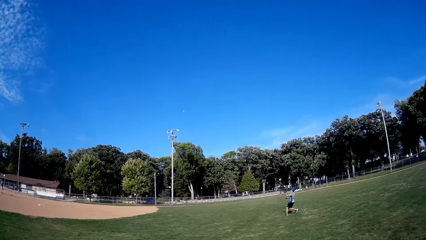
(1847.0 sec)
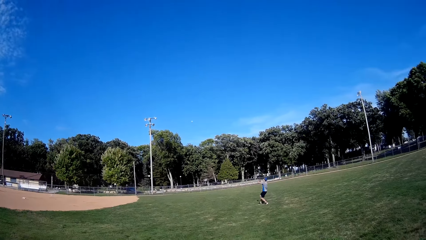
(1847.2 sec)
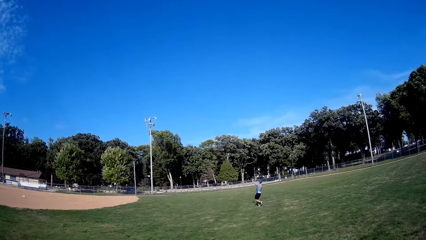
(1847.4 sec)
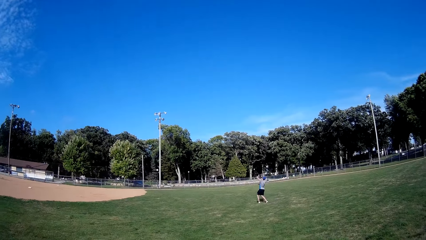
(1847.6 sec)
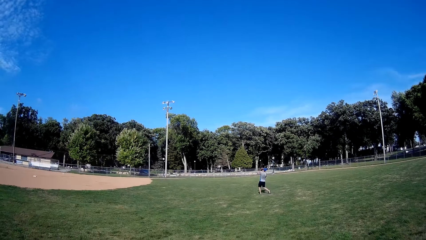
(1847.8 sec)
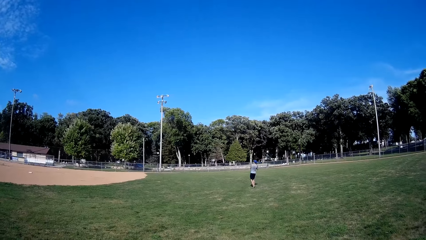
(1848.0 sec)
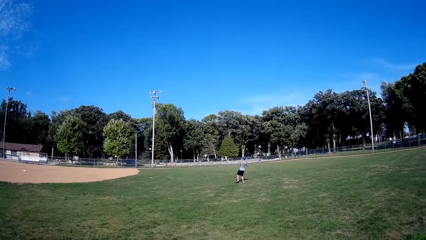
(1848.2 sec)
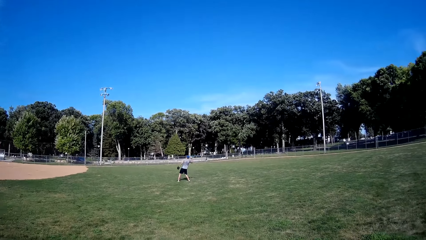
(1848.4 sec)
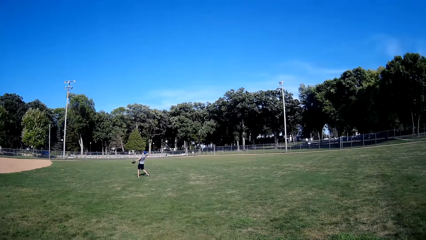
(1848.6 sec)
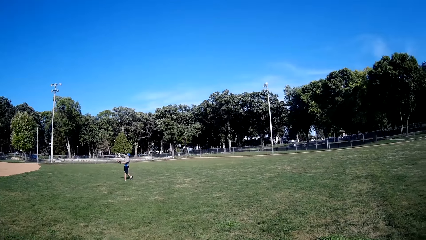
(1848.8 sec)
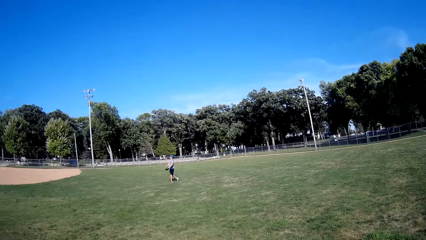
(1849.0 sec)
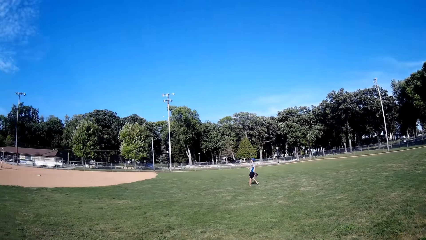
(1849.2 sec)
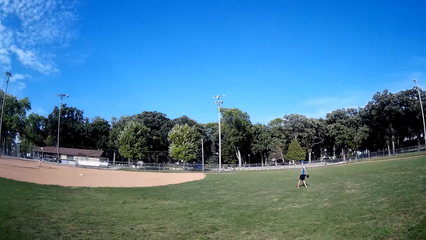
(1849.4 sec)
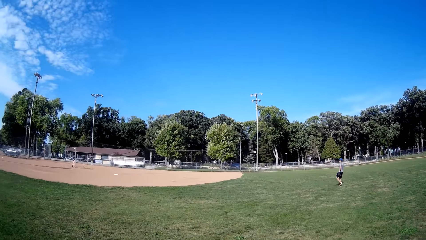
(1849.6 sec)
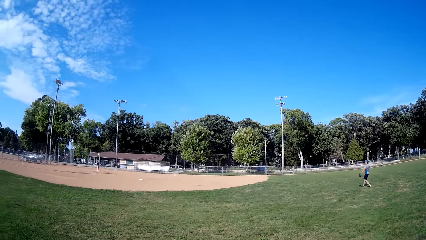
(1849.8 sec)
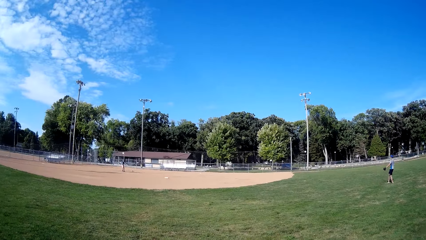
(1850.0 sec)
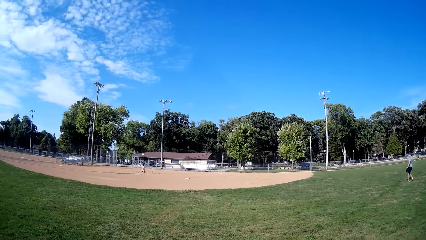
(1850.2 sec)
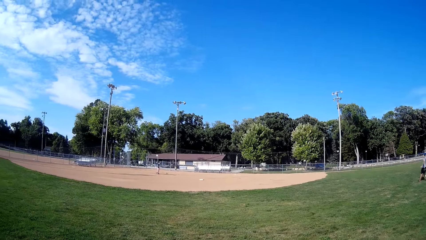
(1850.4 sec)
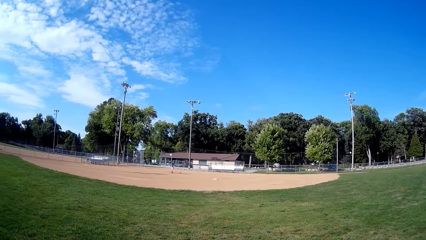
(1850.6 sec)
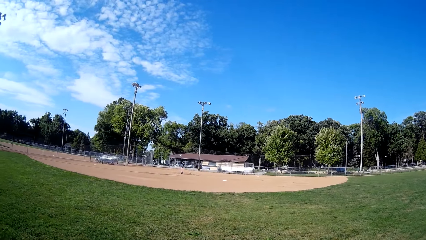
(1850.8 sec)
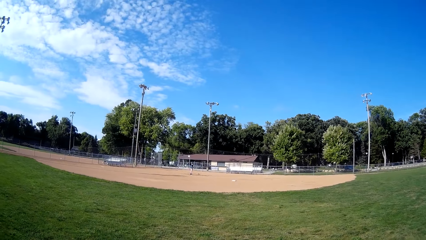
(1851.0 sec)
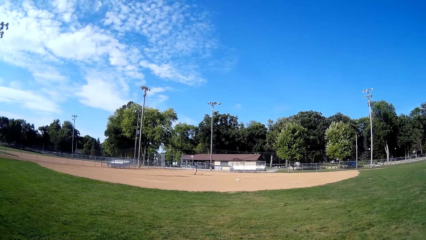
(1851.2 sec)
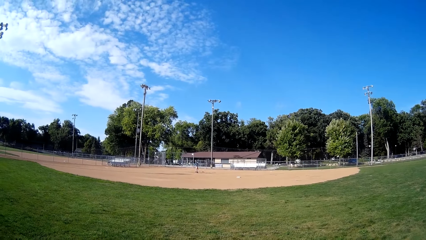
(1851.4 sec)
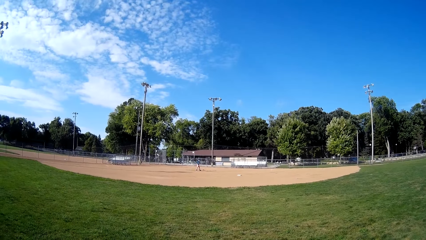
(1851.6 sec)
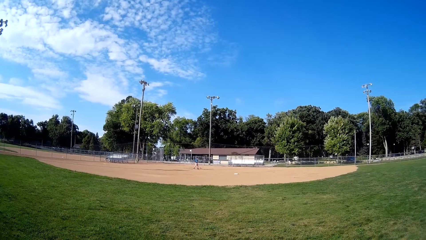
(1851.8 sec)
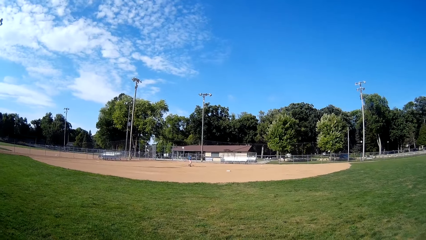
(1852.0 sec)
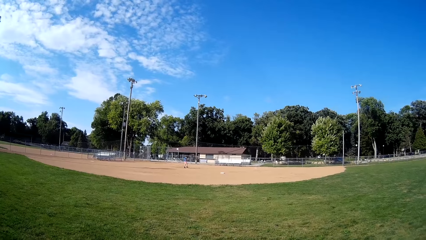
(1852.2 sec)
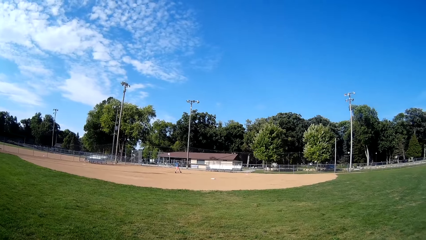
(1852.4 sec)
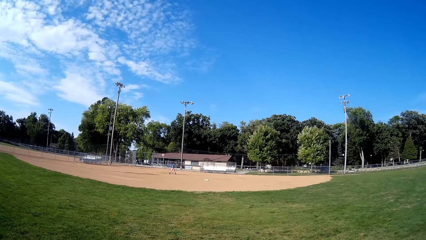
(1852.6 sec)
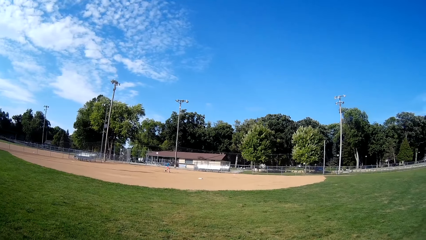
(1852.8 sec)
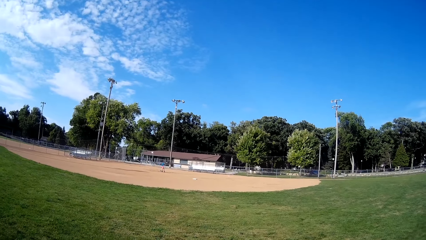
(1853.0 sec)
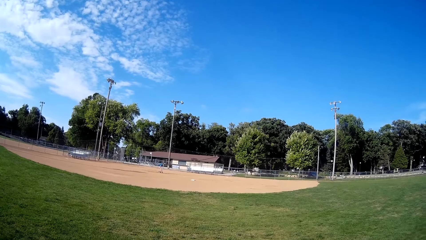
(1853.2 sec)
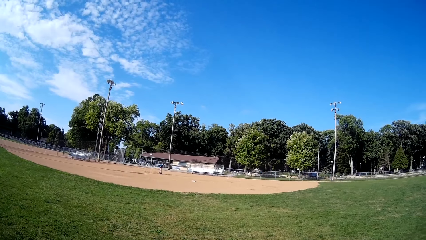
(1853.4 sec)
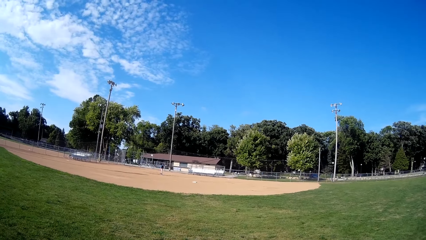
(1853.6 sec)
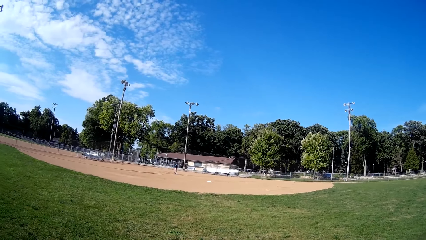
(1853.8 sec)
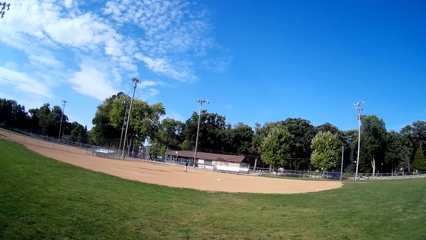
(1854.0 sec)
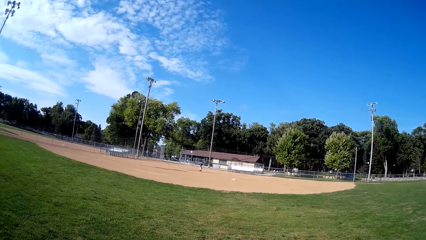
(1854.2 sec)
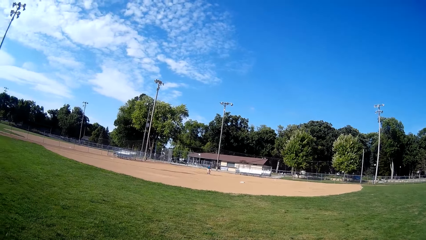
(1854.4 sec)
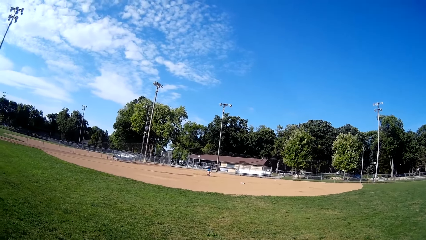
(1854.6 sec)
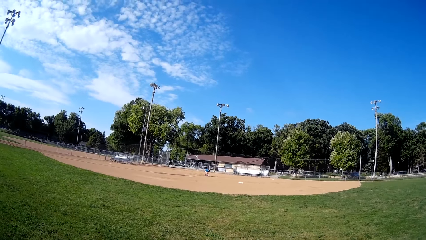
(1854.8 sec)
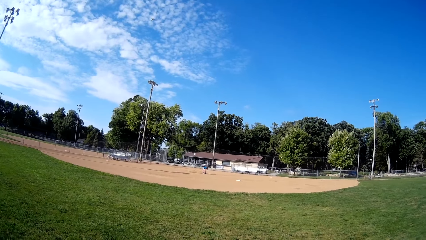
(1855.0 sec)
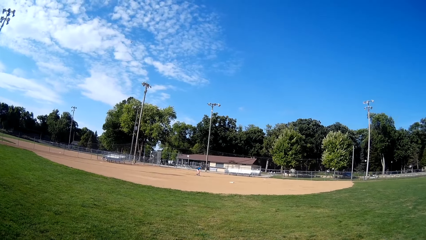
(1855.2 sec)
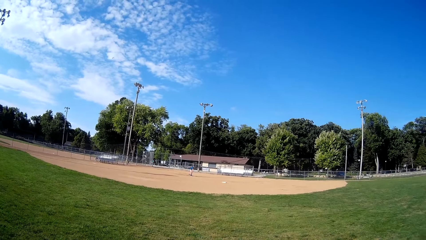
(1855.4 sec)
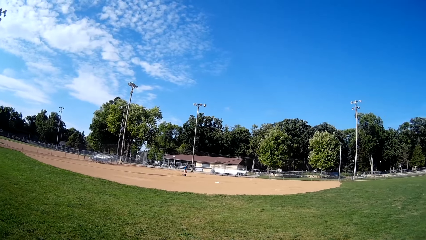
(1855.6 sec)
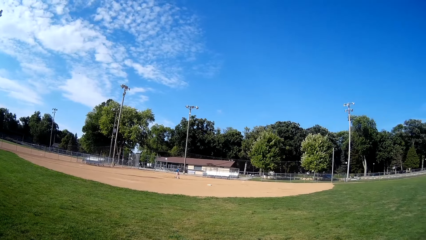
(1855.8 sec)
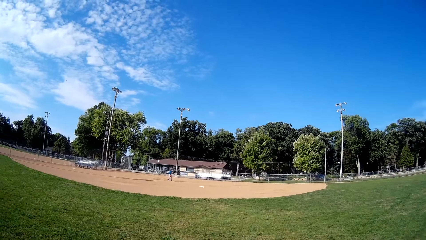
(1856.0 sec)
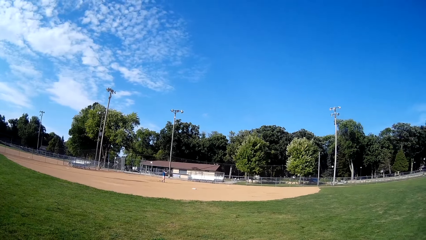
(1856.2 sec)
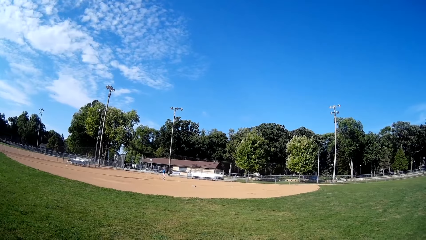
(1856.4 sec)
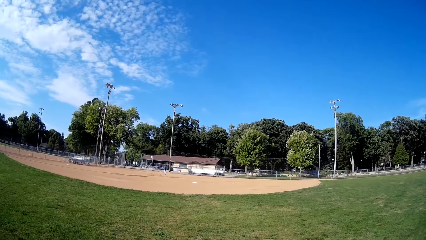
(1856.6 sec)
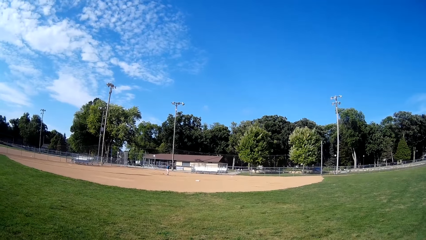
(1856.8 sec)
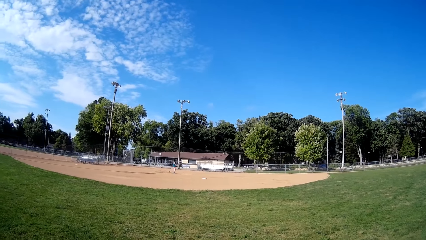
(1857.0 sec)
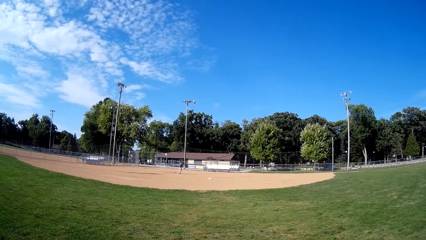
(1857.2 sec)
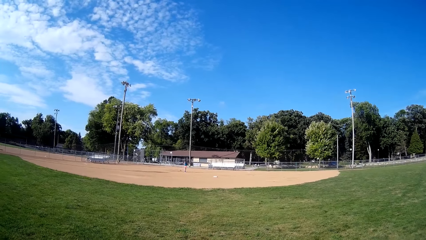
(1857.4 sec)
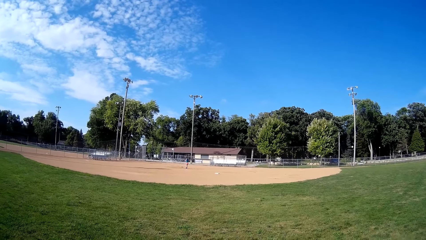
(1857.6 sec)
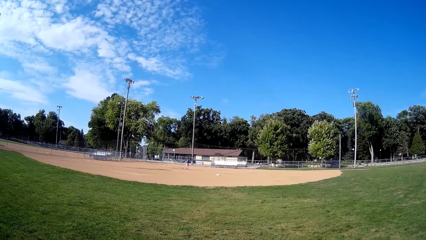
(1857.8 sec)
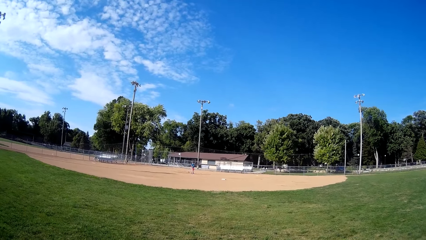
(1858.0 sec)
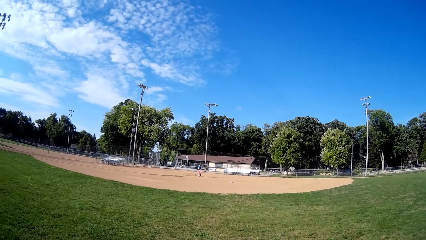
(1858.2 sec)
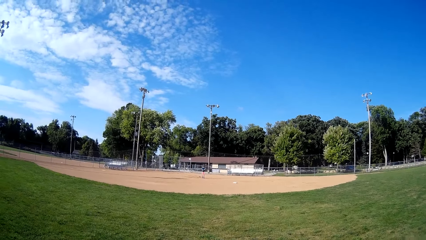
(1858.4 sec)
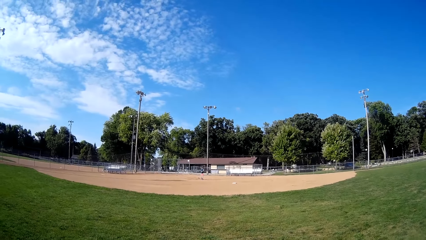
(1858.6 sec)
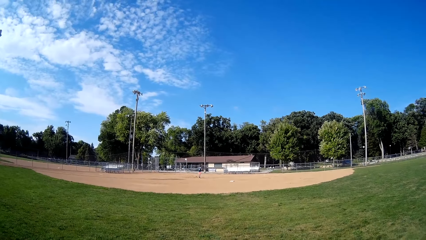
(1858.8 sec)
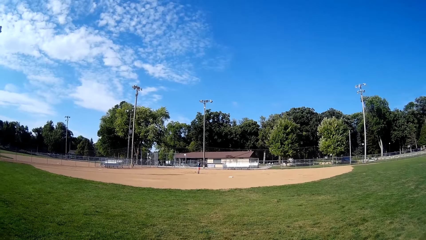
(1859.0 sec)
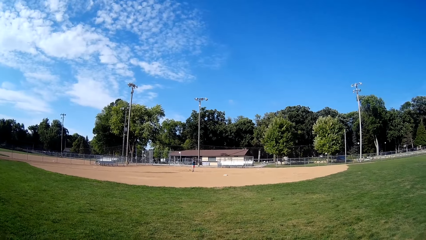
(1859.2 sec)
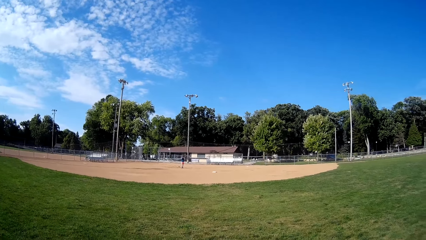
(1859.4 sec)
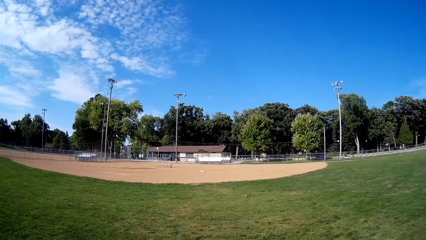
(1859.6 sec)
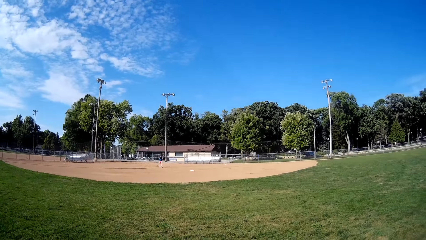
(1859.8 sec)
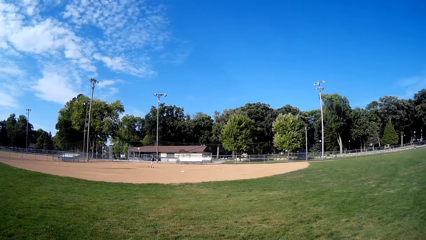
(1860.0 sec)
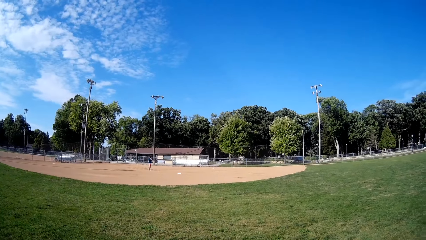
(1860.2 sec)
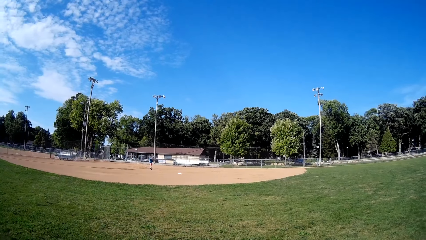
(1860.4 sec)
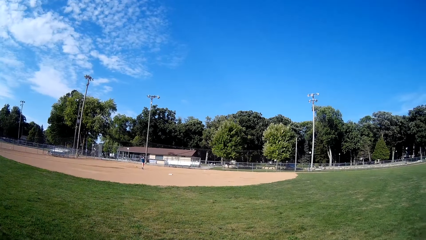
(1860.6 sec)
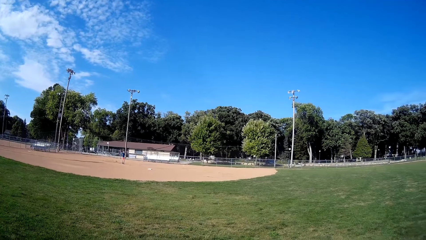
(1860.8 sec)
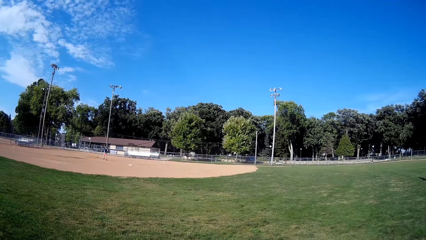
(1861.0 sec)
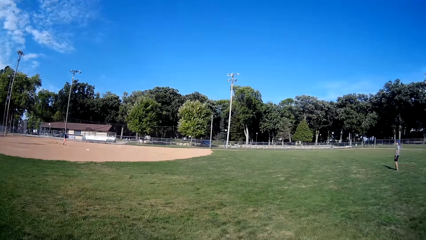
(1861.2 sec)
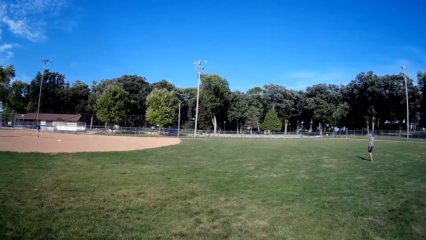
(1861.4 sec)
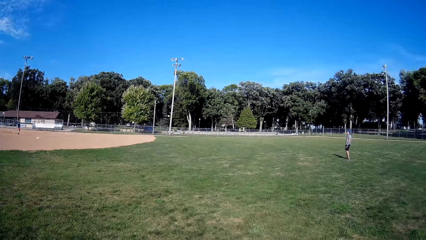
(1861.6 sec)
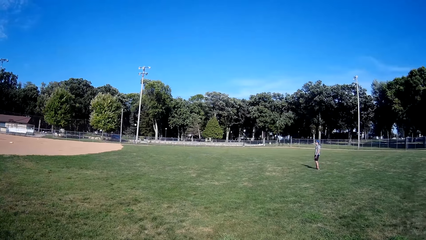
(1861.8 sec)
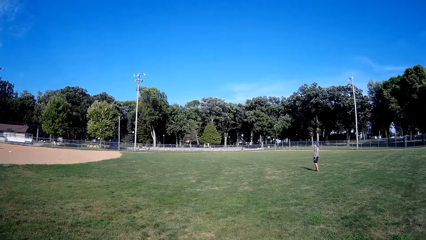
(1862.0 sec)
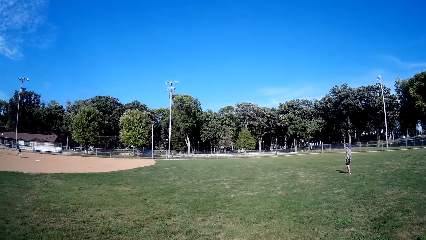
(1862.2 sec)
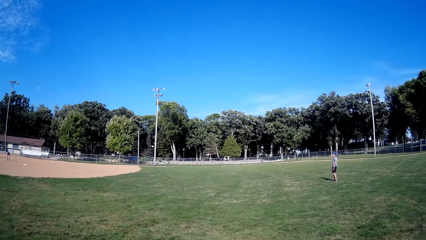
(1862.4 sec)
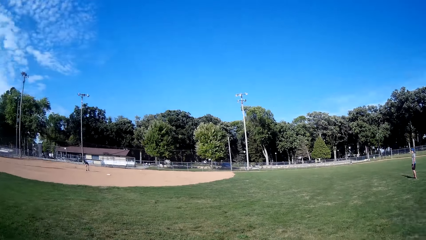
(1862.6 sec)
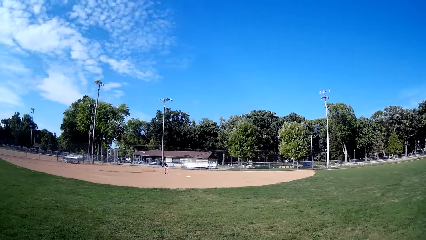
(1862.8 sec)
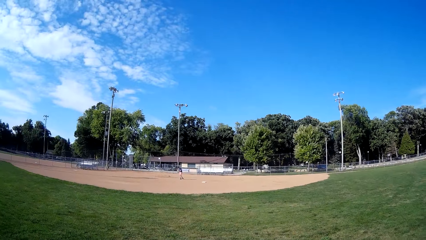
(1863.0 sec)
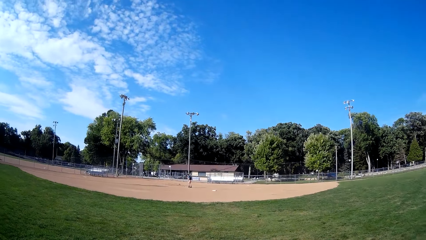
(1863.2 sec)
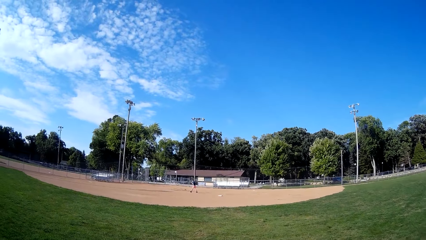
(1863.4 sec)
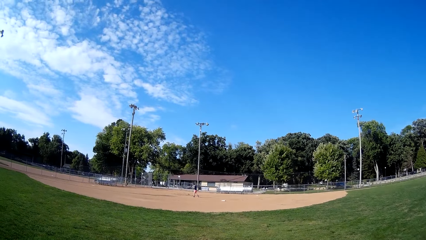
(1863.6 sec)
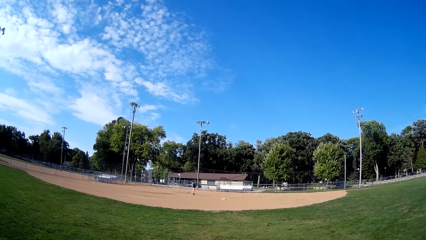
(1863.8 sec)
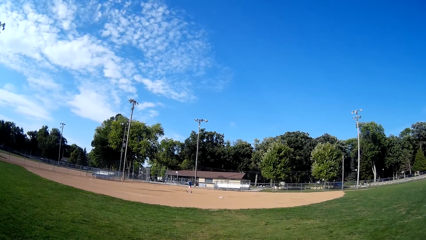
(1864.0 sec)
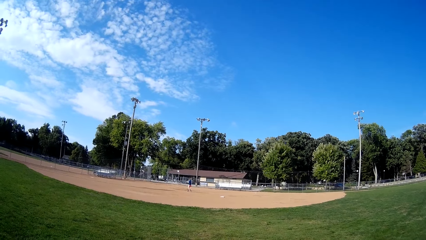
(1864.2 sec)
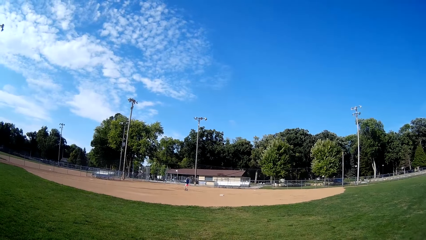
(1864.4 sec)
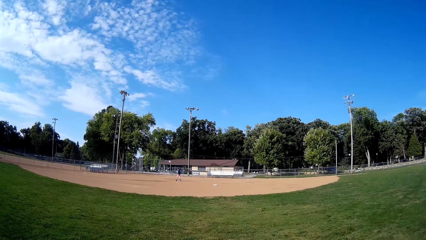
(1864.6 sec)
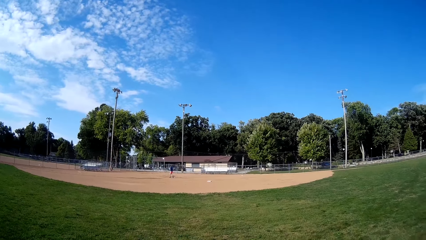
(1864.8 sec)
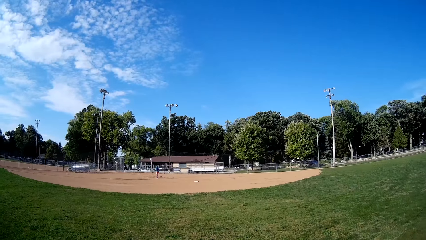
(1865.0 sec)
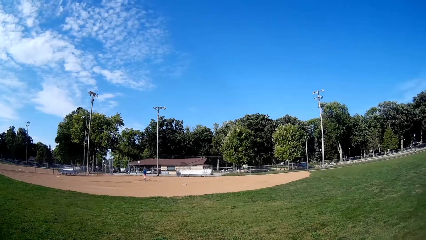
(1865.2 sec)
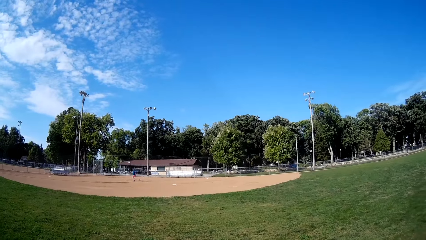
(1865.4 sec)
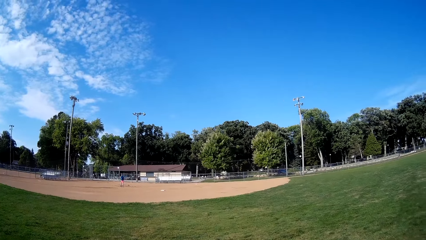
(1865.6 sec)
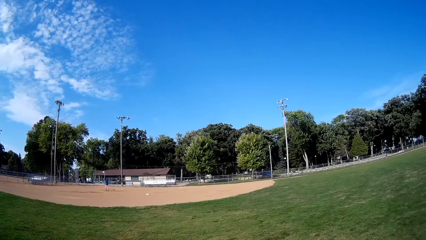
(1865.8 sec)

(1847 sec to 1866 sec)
A man runs towards the baseball, catches the baseball and throws the baseball towards another man. The other man walks towards the ball, picks up the ball, throws the ball in the air, drops the ball and walks towards the ball. The camera wearer looks at the first man.
